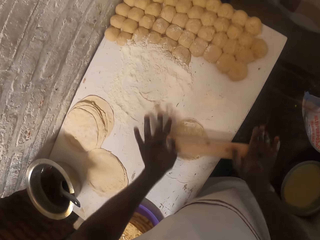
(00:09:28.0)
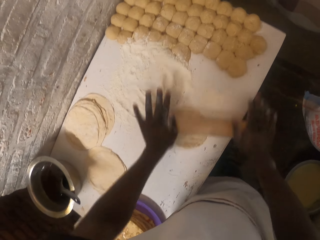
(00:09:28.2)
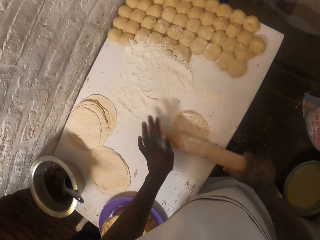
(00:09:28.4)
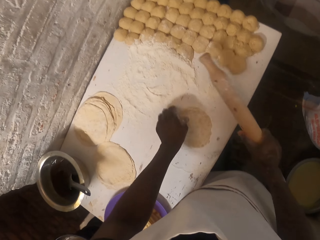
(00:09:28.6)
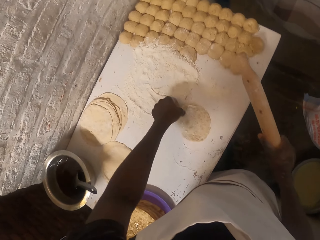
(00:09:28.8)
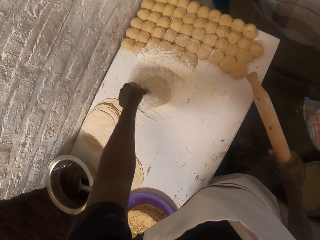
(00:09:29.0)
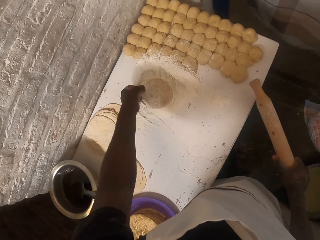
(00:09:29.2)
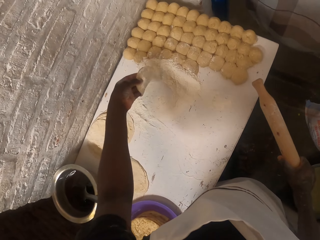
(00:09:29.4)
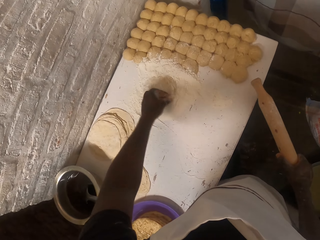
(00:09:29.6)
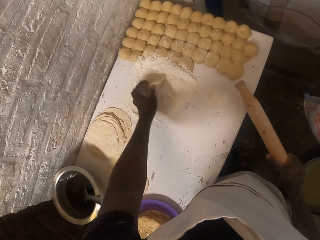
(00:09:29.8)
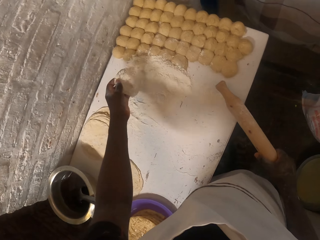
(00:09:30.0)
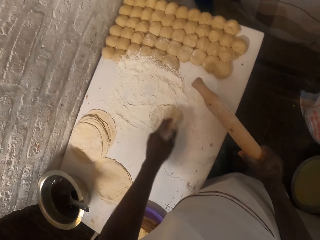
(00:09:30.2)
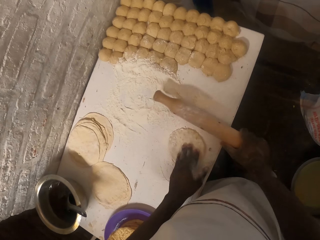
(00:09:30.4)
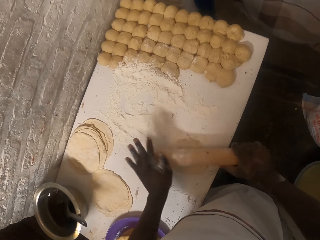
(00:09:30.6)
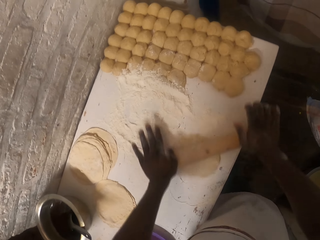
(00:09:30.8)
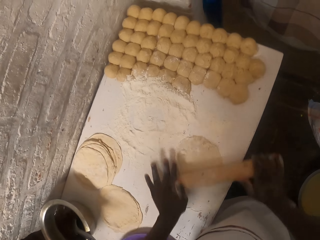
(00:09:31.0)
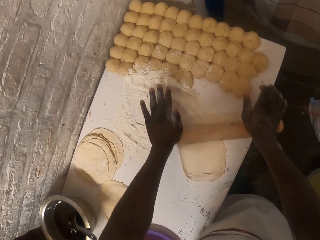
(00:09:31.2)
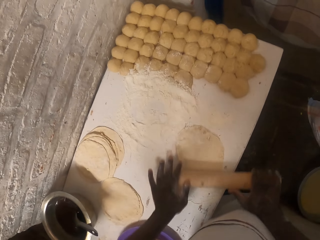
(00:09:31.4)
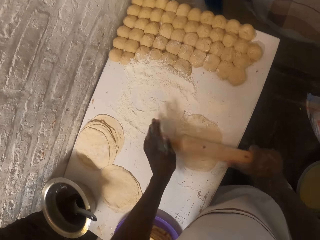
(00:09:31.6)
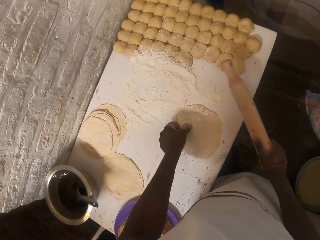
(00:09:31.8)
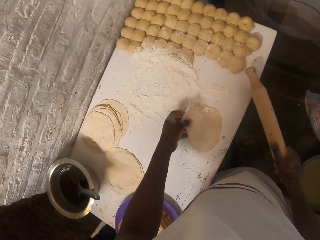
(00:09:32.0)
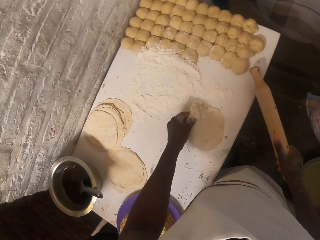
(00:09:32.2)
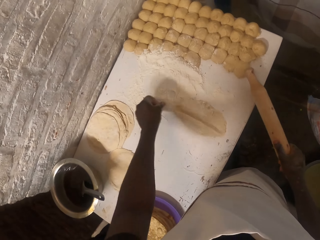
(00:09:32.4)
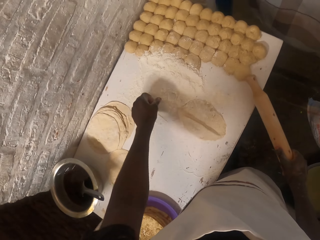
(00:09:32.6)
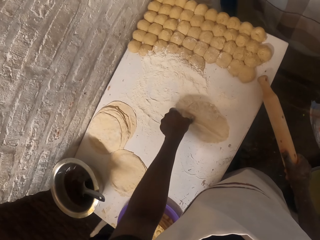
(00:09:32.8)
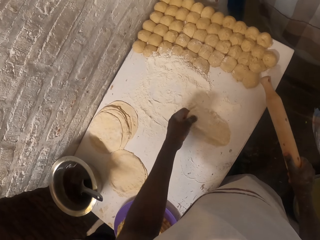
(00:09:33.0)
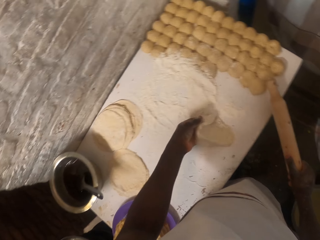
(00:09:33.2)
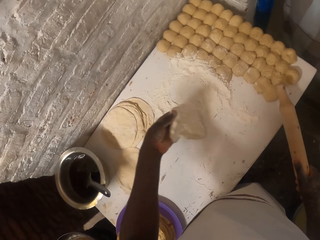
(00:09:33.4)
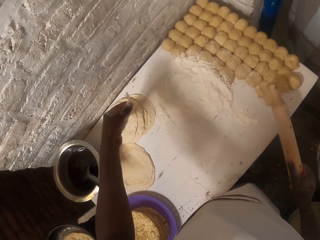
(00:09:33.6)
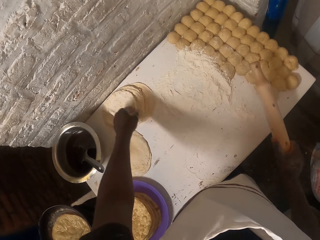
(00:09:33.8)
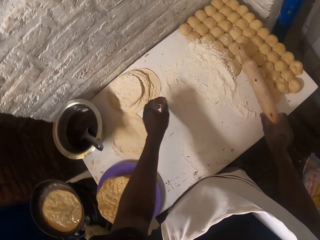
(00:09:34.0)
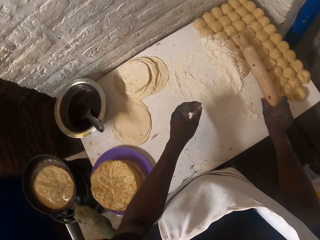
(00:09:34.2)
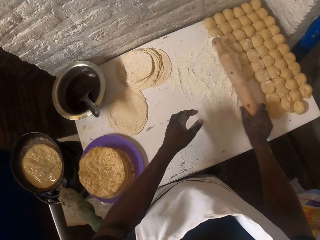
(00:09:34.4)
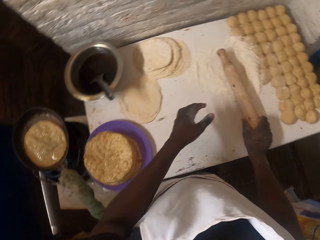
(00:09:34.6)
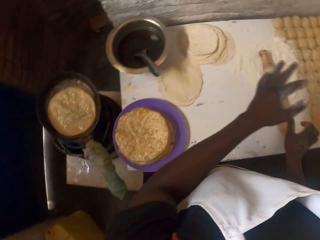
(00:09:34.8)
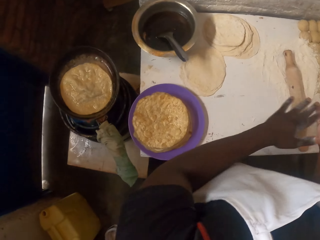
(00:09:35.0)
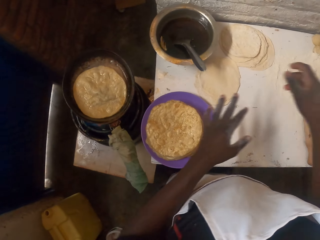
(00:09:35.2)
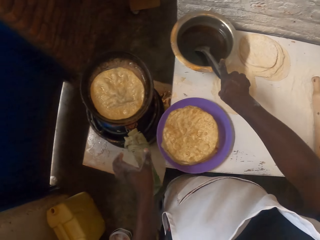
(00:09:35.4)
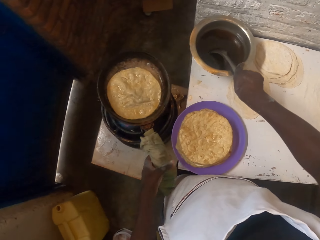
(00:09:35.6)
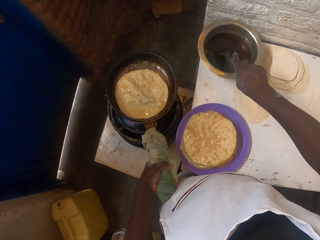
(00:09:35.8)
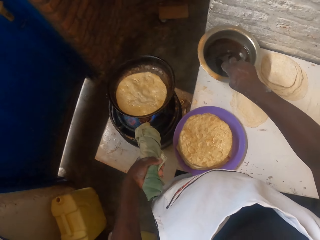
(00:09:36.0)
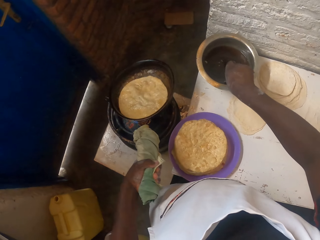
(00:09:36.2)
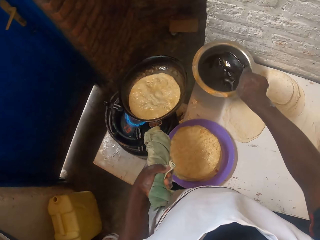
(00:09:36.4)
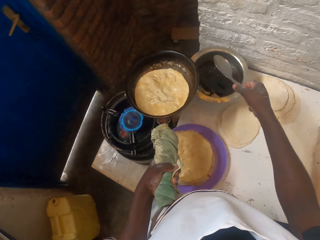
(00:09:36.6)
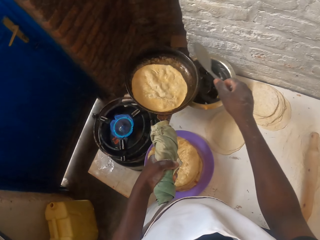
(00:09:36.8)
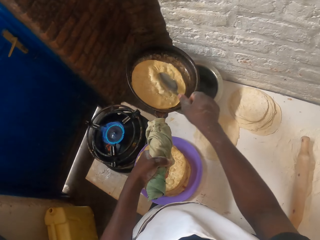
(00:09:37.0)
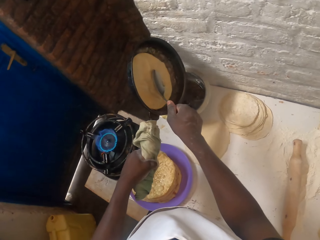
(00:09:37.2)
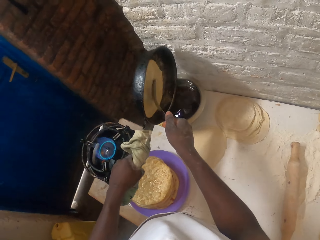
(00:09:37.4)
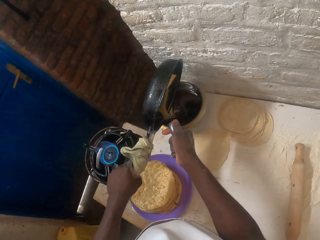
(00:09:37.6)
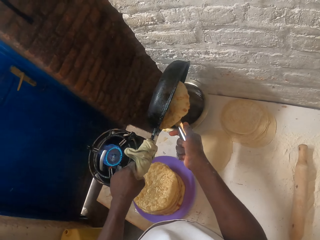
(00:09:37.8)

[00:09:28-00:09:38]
The camera wearer rolls the dough with a rolling pin. They put the dough to the flour. They roll the dough with the rolling pin. They put the dough on the table. They put the rolling pin on the table. They take the spoon. They pour the oil in the cooking pan.

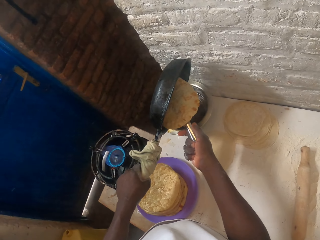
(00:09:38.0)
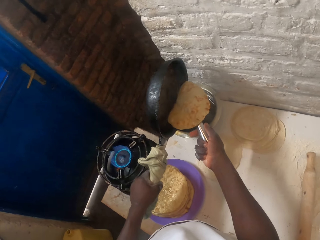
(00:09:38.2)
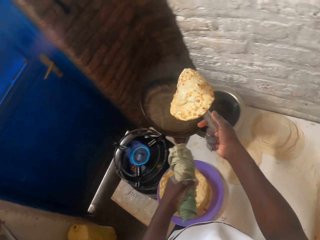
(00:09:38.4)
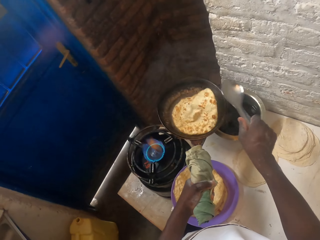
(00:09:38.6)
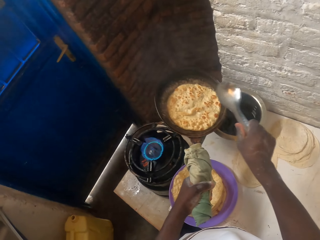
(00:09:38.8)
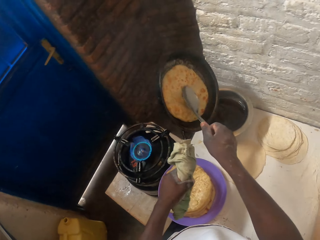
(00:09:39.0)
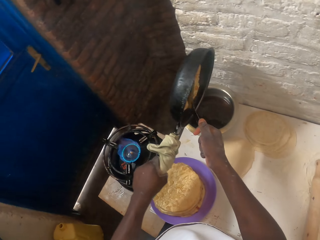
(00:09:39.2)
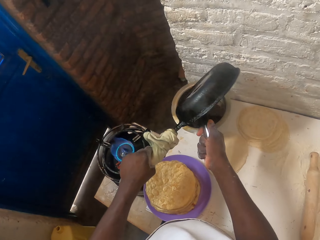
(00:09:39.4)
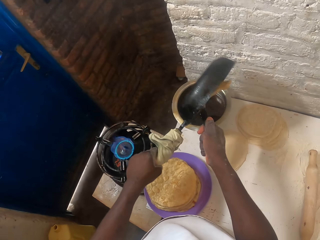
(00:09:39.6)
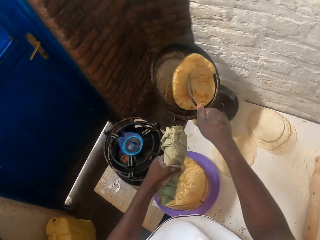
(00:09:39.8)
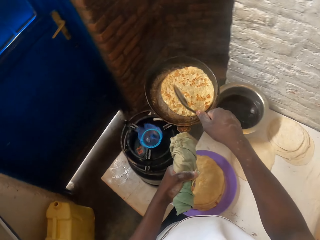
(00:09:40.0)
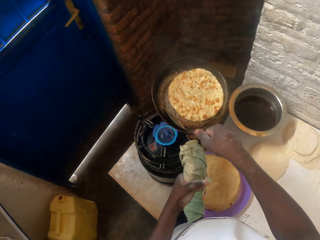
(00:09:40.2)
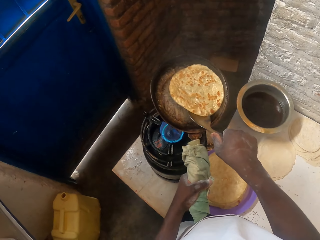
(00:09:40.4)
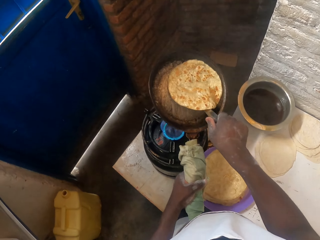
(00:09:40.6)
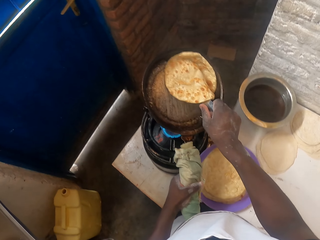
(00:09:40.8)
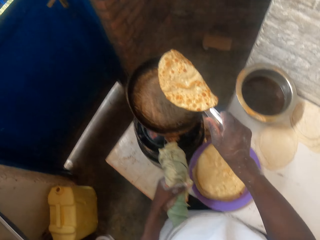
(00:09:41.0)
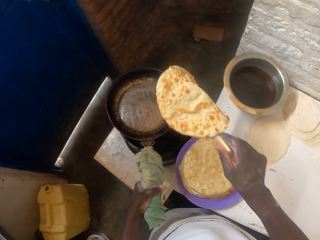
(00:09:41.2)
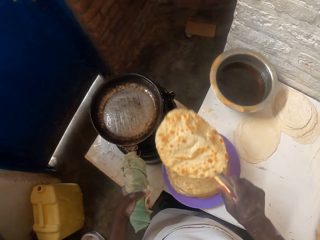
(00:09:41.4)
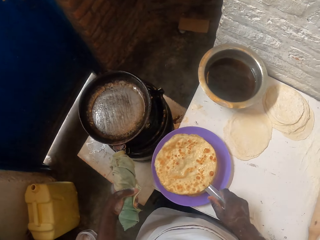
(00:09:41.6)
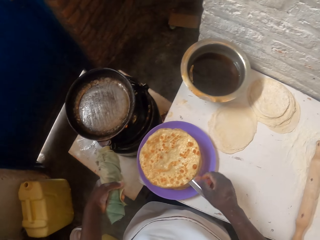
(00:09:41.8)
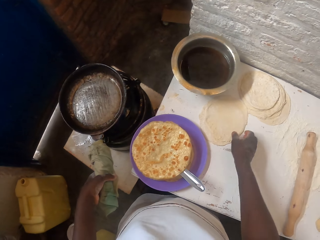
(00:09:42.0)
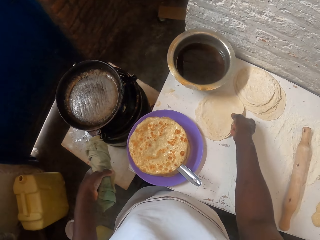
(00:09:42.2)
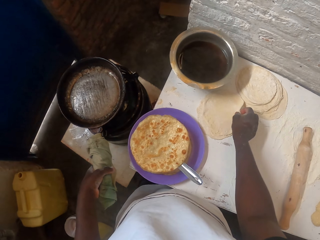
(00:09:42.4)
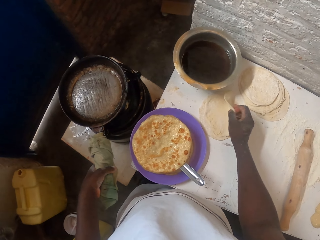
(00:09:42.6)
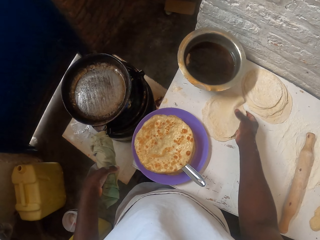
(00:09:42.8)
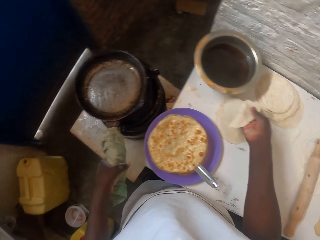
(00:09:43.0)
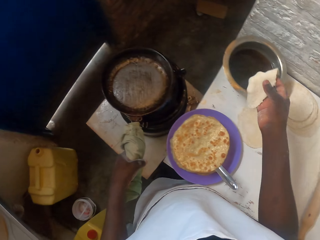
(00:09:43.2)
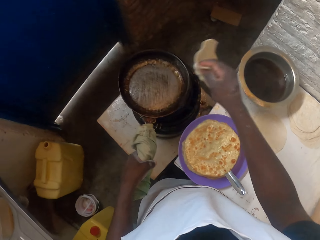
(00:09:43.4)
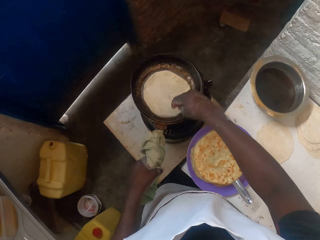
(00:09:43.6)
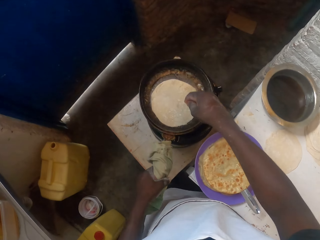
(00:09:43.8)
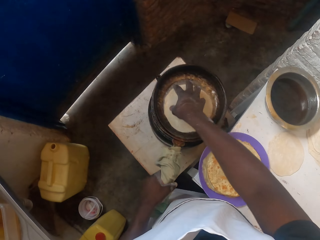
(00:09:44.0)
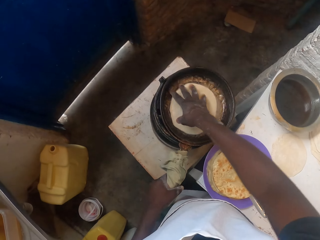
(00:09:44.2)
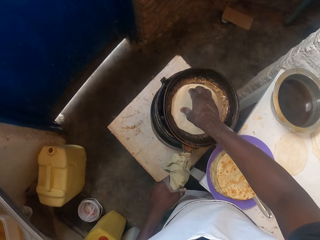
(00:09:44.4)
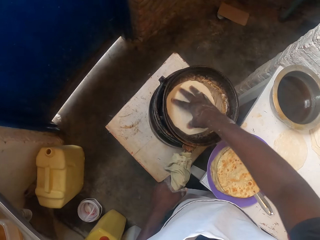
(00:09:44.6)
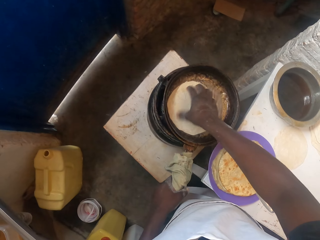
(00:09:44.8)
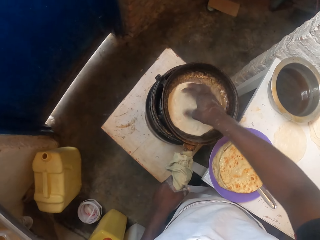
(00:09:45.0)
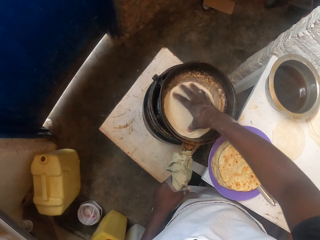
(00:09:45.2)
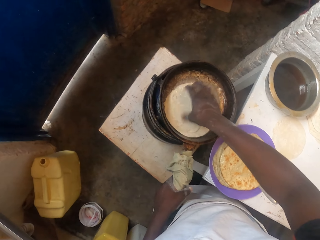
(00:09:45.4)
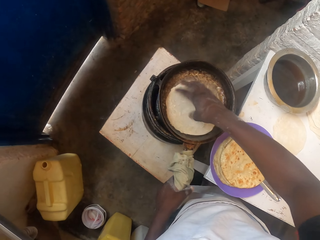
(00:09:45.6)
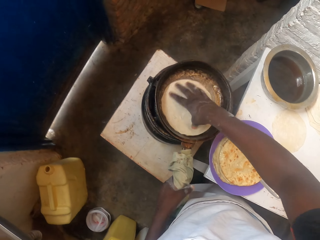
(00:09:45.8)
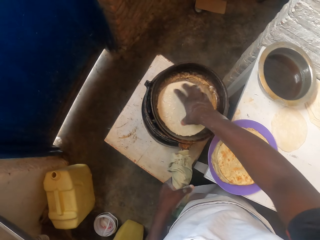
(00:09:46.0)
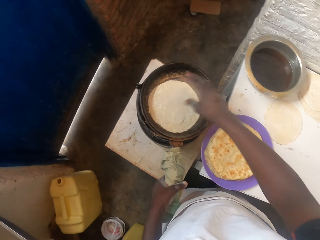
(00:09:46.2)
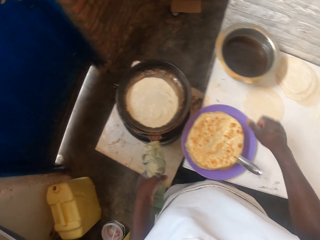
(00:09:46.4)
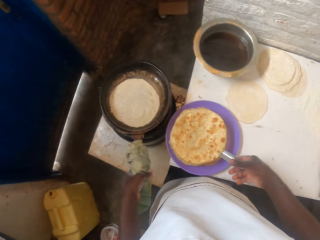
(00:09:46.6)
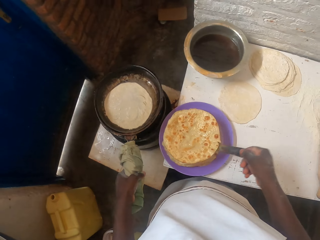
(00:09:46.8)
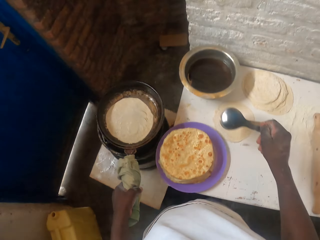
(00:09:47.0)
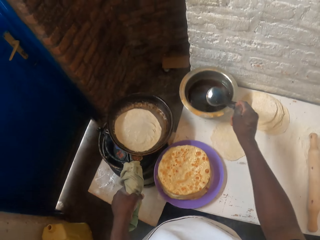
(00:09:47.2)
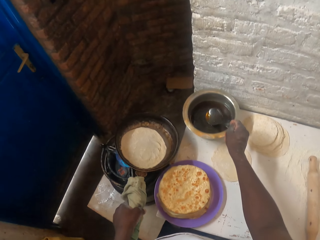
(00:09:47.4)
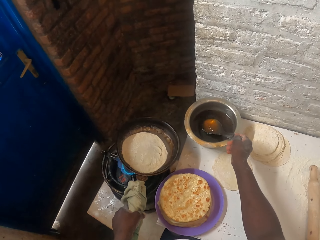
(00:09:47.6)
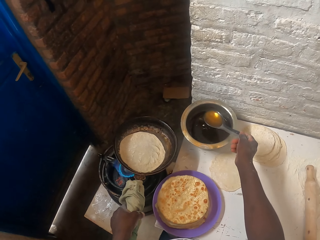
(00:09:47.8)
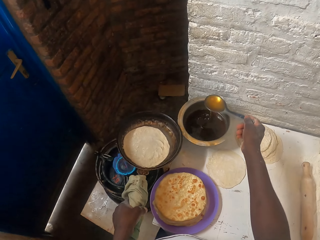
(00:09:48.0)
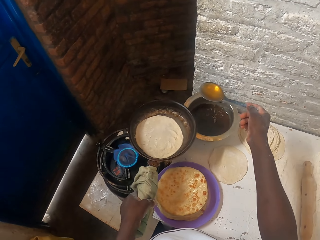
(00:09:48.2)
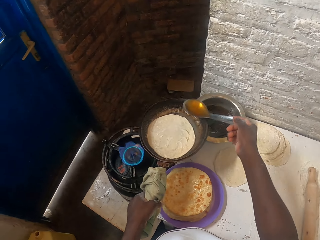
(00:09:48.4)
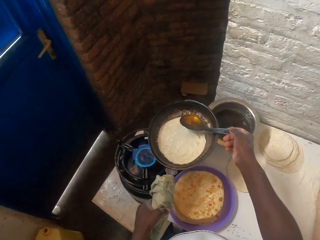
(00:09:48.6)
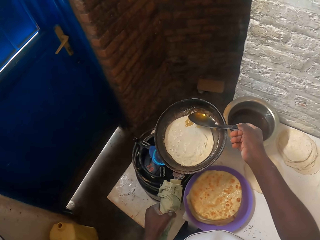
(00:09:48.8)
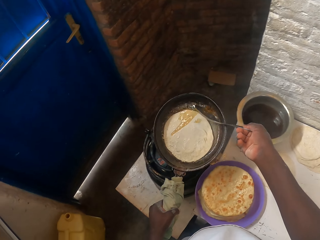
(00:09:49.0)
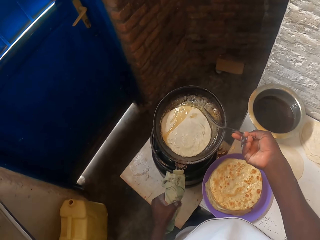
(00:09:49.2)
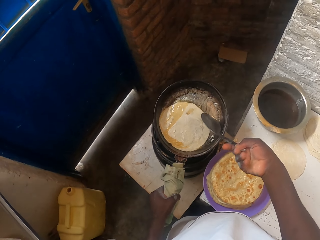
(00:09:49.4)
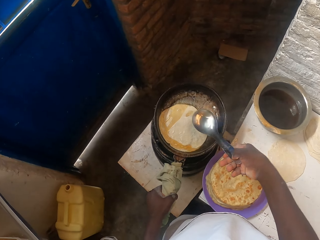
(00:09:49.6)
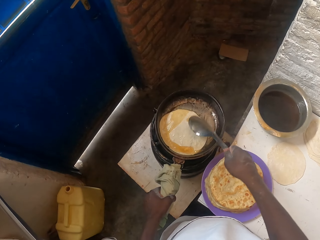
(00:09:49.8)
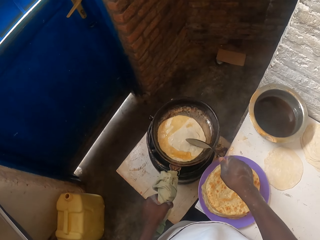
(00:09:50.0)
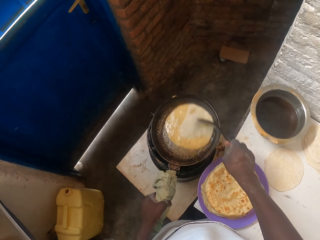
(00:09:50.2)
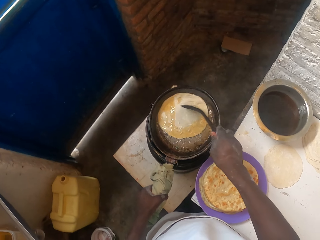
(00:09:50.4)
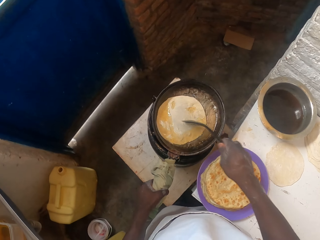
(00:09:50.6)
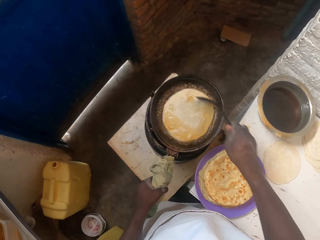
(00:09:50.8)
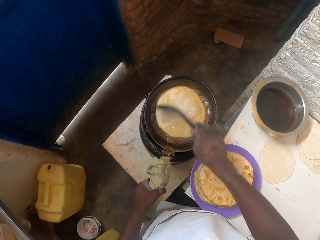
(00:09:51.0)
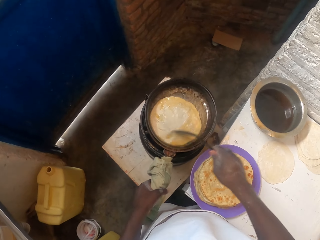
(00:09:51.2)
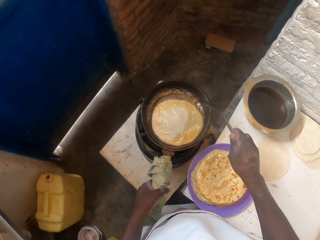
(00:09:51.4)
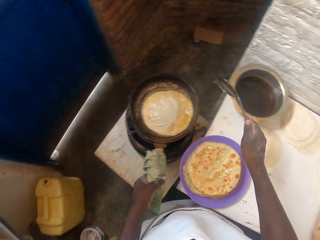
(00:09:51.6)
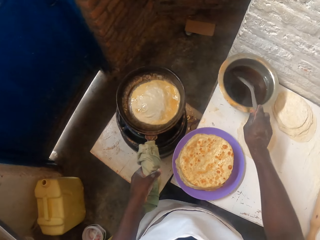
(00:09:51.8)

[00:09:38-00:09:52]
The camera wearer turns the pan with the dough. They drop the flat bread on the pan. They pour the oil in the cooking pan. They remove the flat bread on the pan. They put the flat bread on the plate. They pick a dough on the table. They put the dough on the pan. They roll the dough on the pan. They pick a spoon on the plate. They dip the spoon in the cooking pot. They pour the cooking oil on the pan. They rotate the flat bread on the pan with the spoon.
